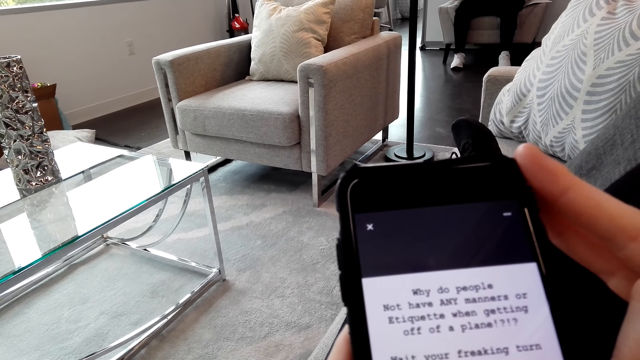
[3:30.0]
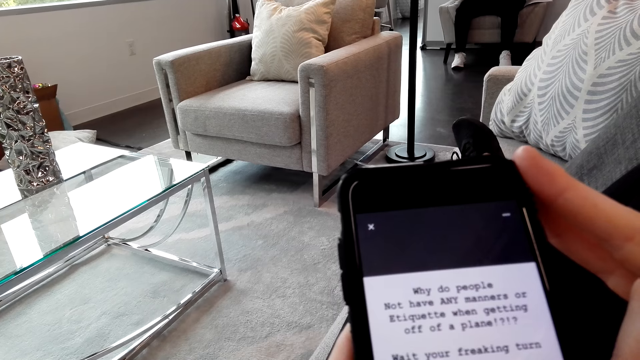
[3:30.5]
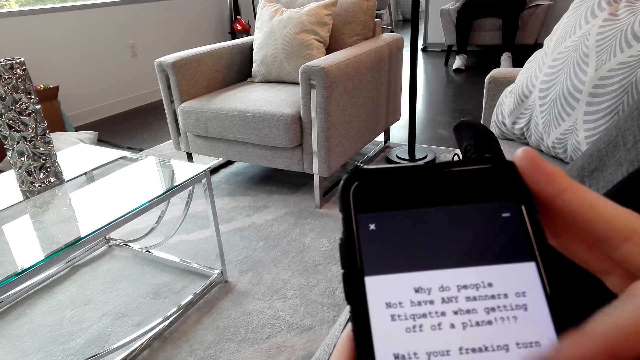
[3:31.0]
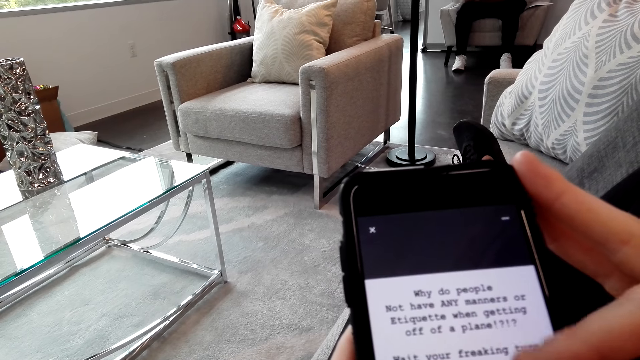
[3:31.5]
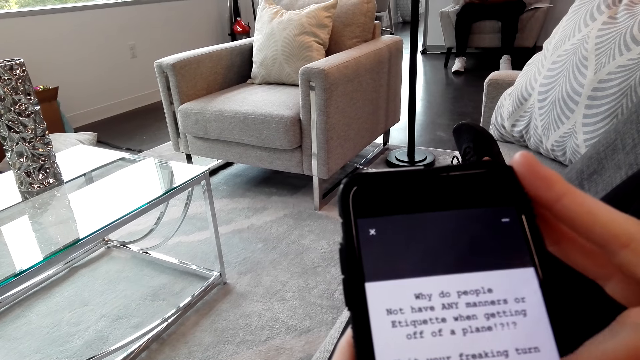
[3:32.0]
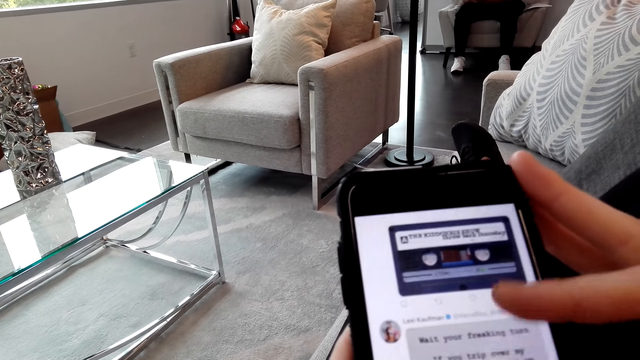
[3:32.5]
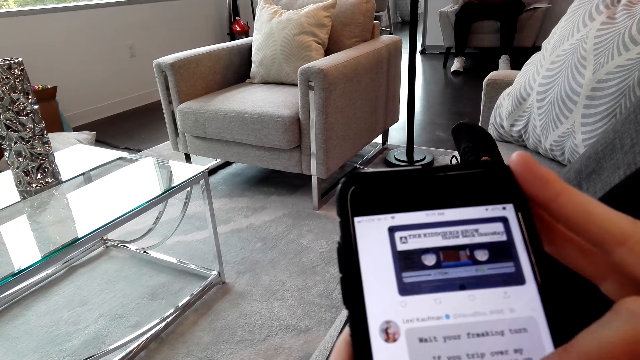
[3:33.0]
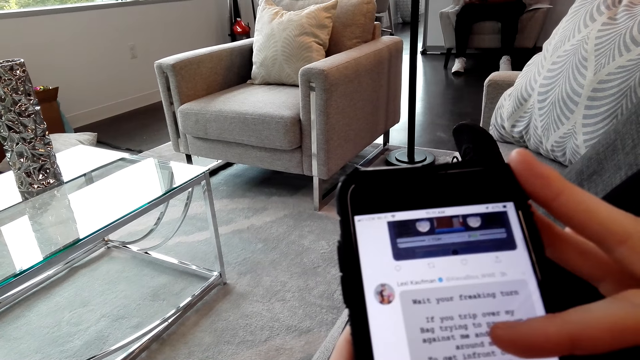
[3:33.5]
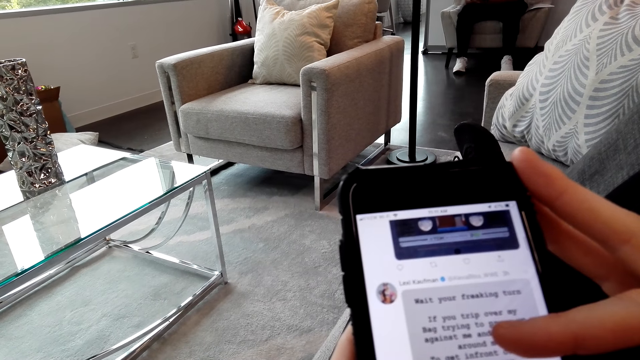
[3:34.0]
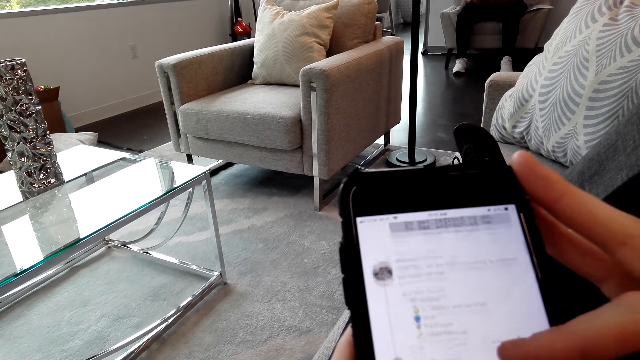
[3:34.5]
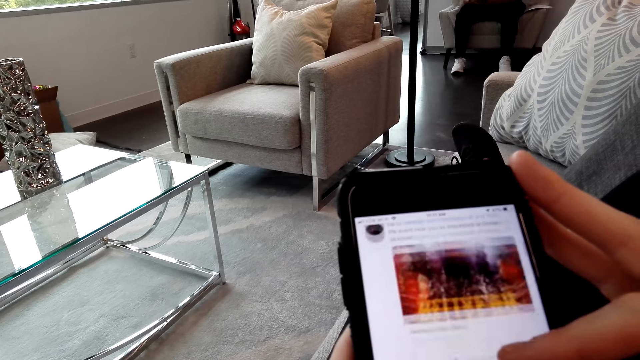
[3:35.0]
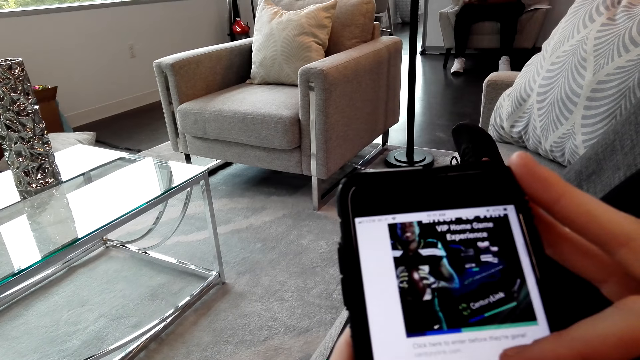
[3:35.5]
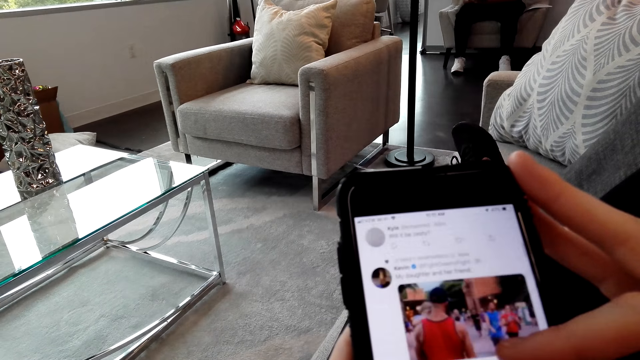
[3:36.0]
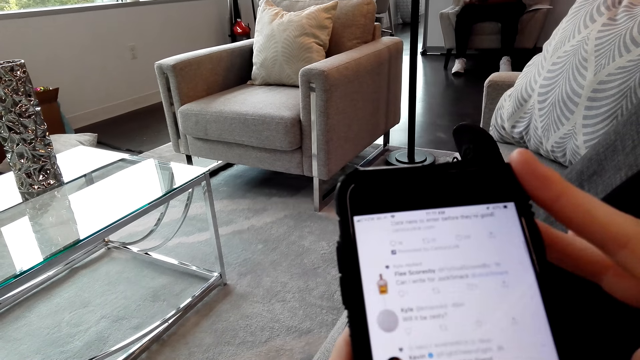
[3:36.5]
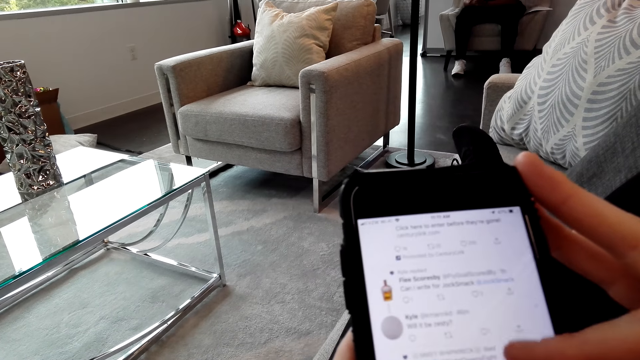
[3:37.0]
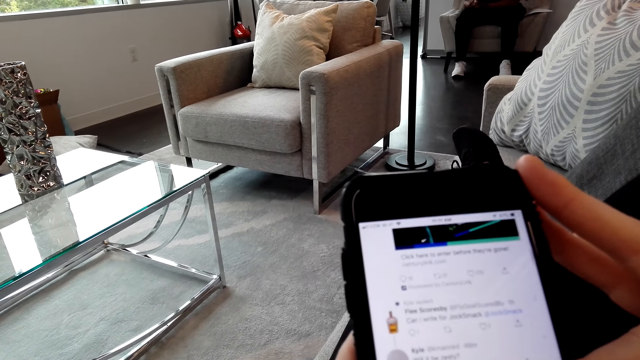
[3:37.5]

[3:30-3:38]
The camera wearer scrolls the phone screen.

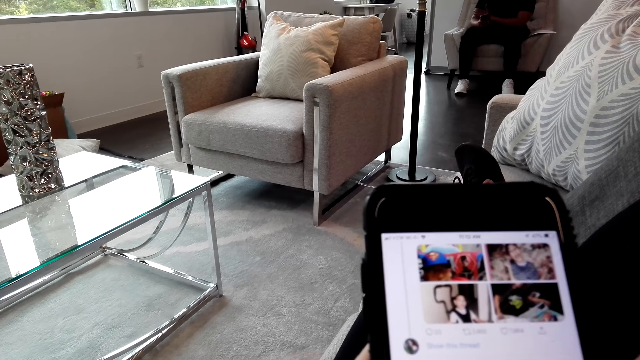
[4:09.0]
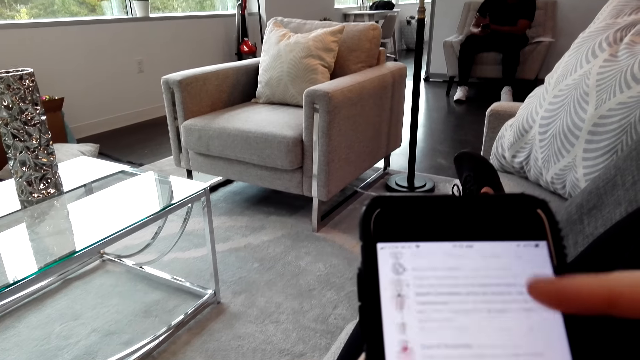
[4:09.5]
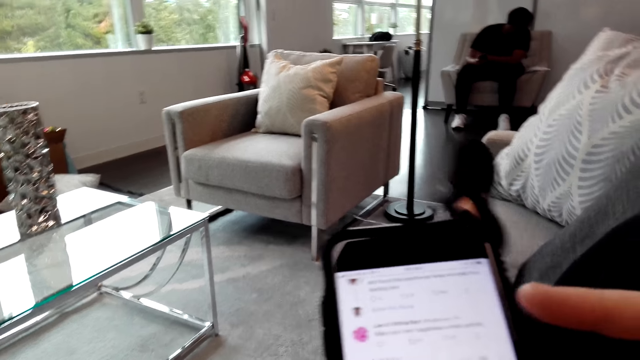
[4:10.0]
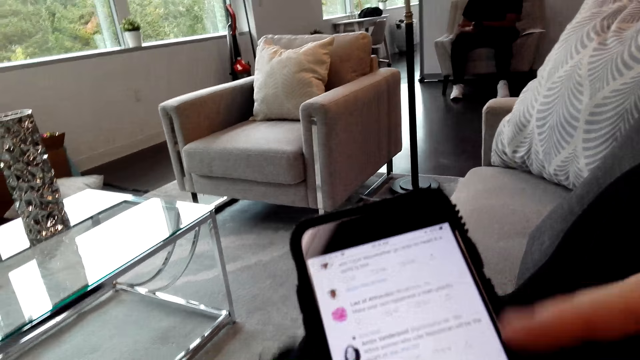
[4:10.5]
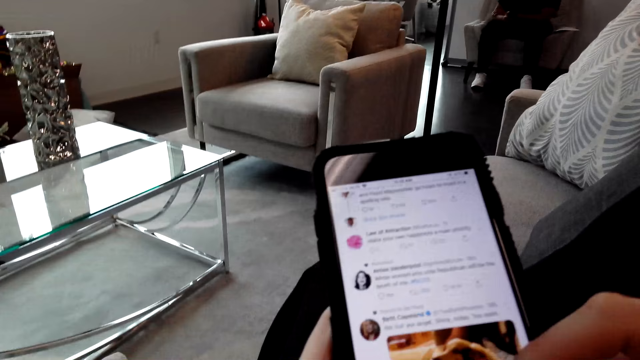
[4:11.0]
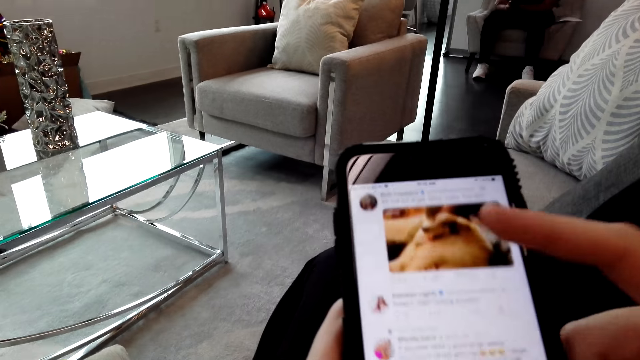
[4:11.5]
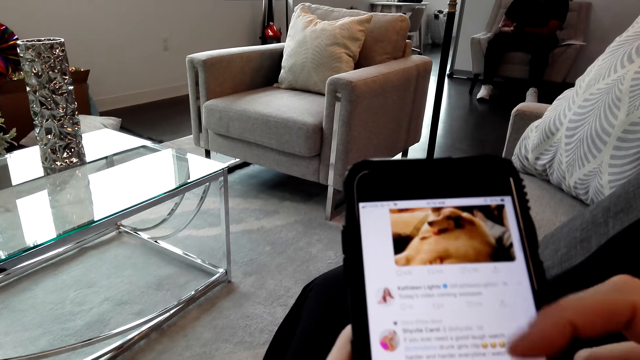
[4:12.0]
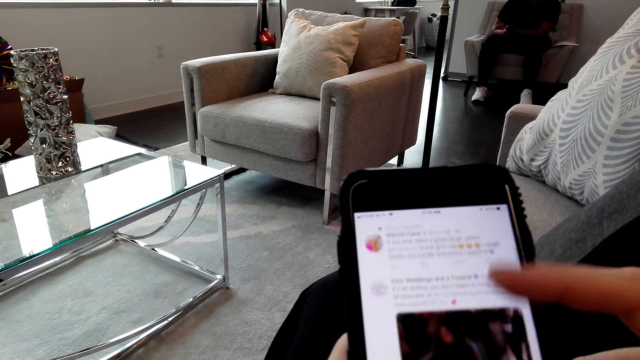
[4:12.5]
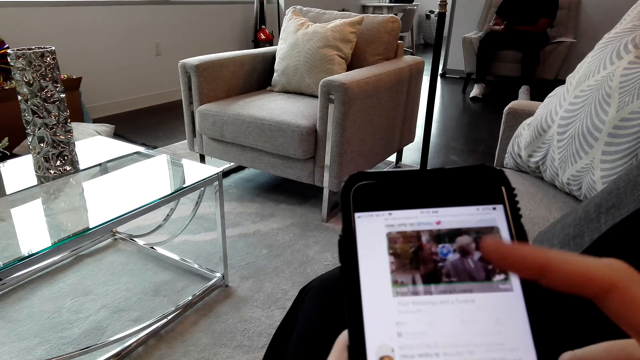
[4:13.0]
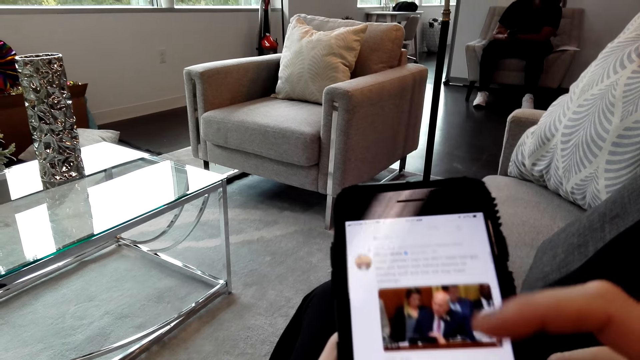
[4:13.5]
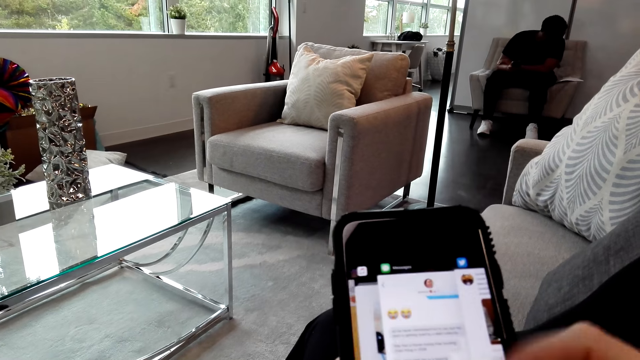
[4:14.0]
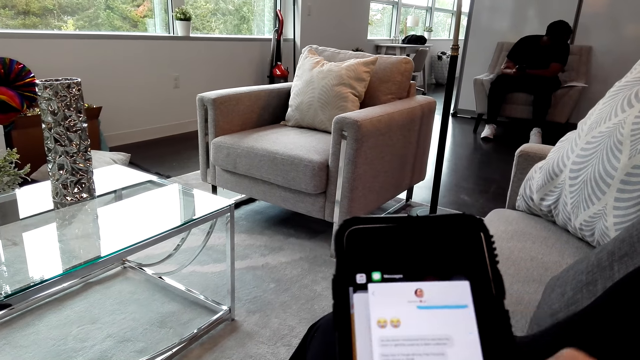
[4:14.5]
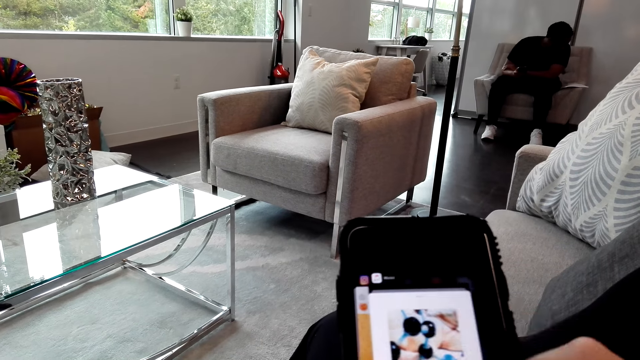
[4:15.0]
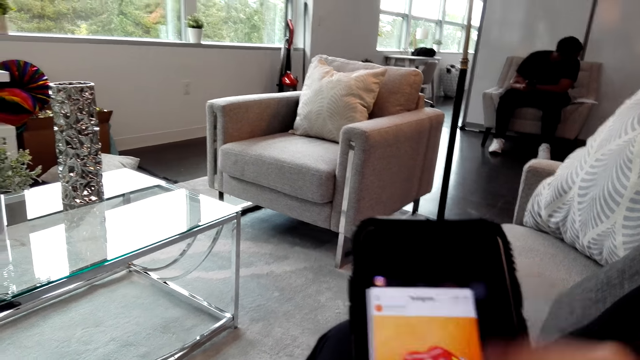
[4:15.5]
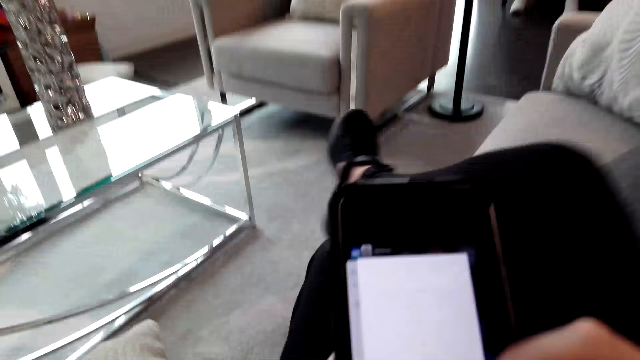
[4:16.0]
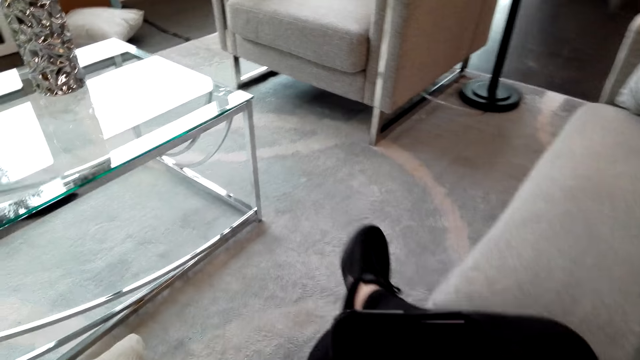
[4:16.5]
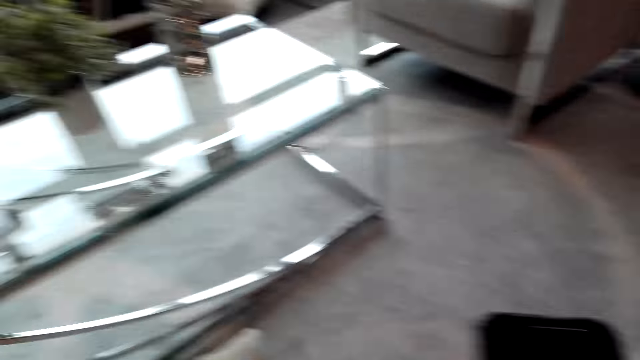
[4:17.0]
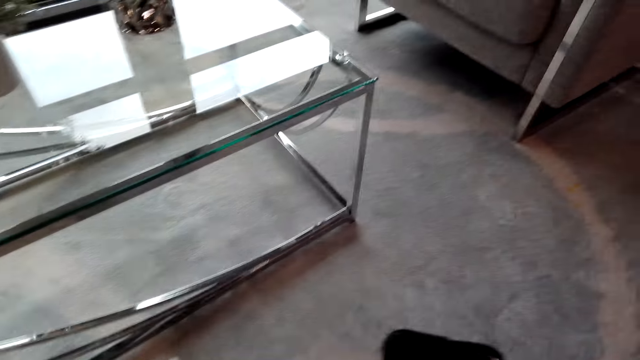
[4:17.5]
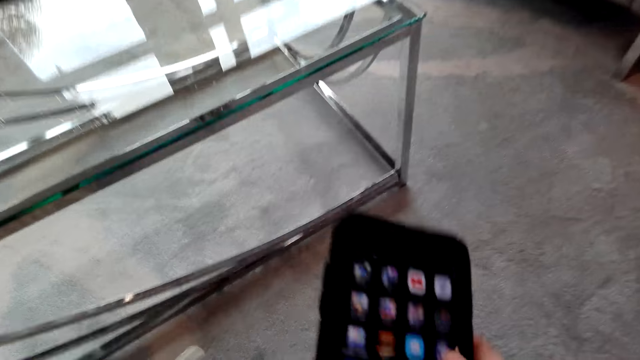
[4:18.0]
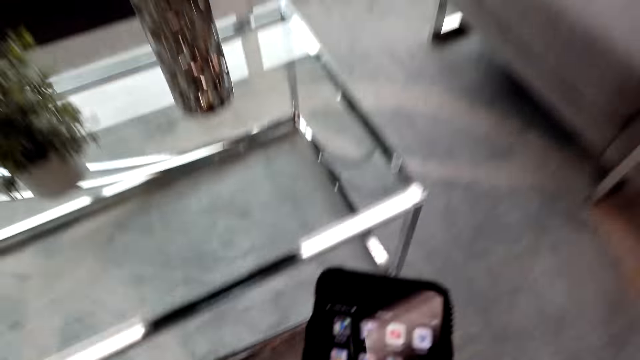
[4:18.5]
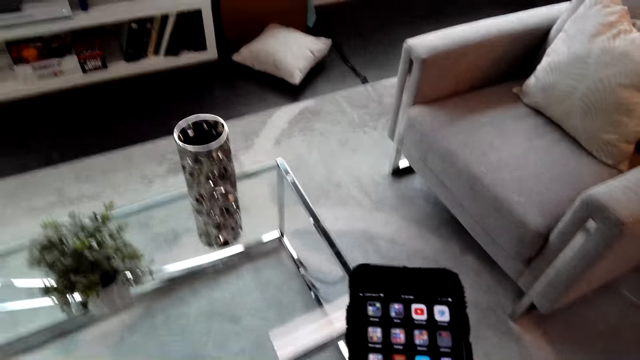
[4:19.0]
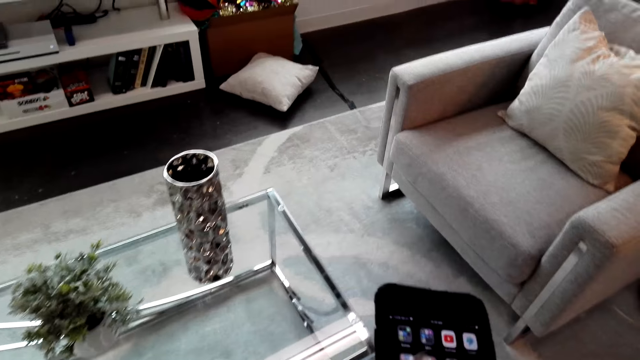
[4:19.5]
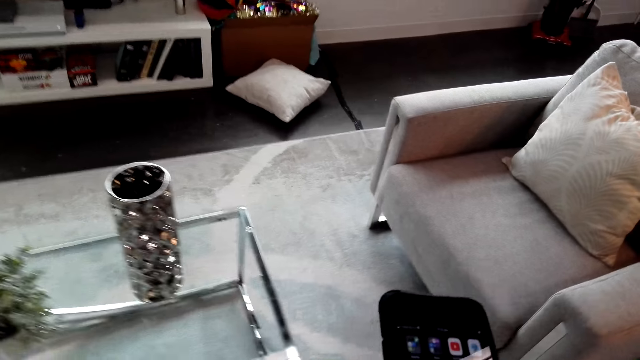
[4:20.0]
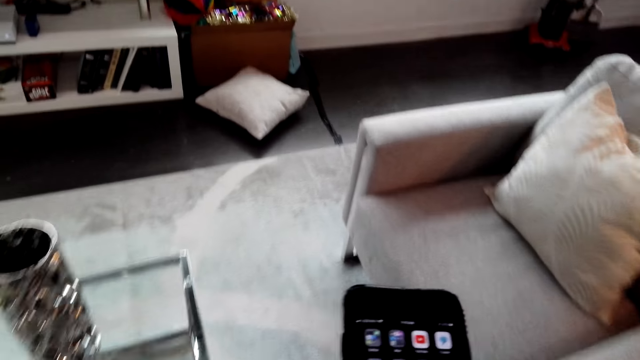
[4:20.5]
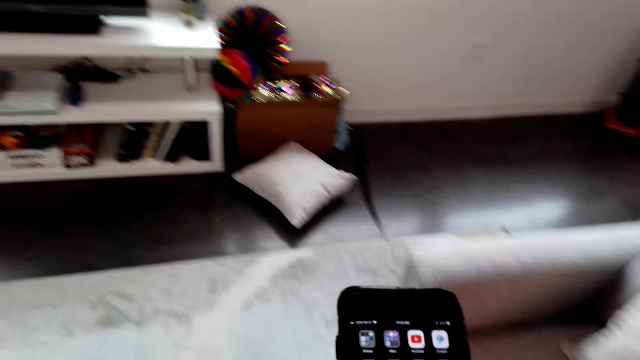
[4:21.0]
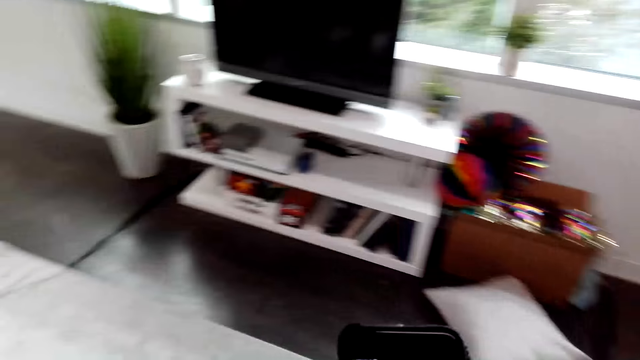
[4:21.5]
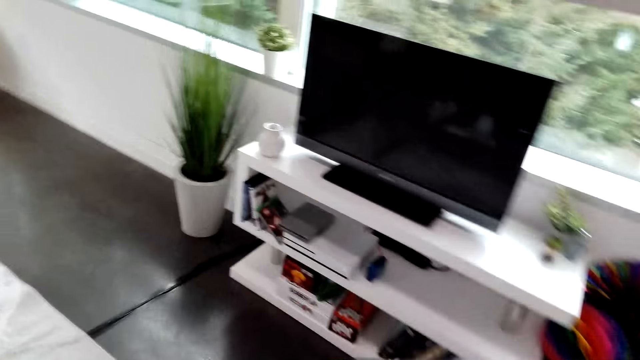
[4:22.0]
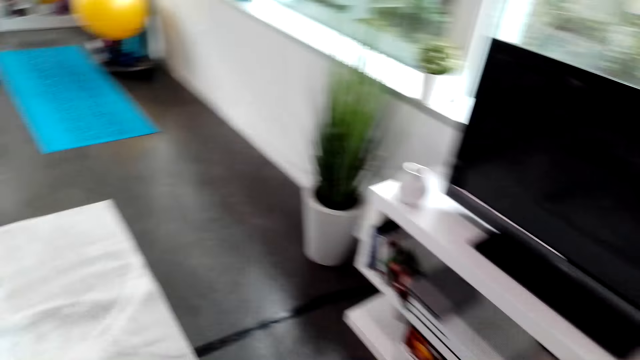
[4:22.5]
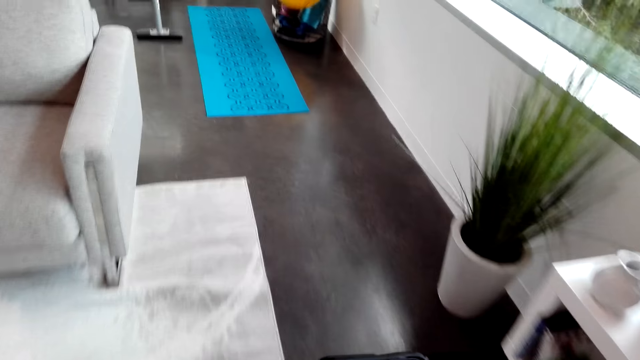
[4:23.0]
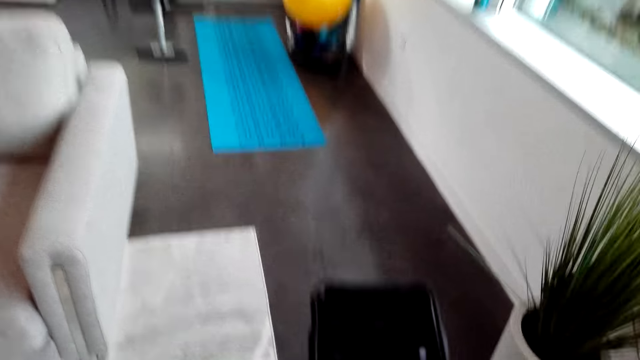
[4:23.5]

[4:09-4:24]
The camera wearer places her leg on the floor. She scrolls the phone screen. A man reads the papers. The camera wearer scrolls the phone screen. She stands up. She walks around the room.
